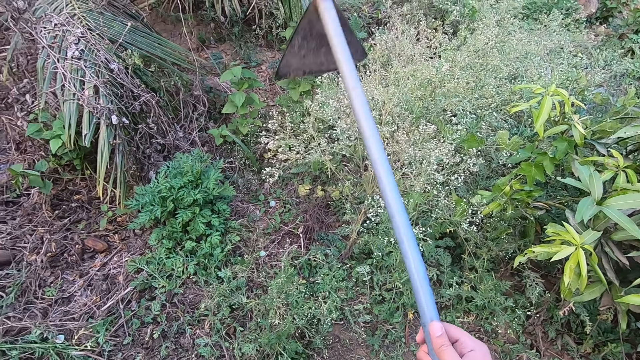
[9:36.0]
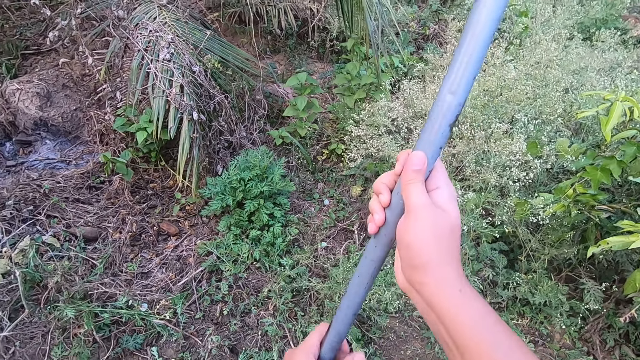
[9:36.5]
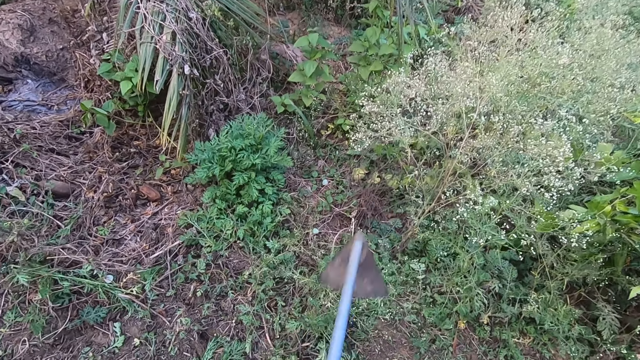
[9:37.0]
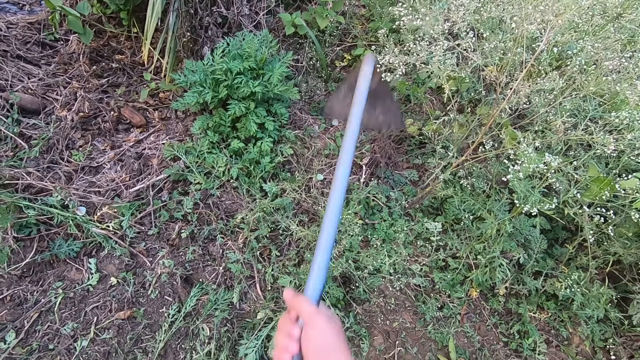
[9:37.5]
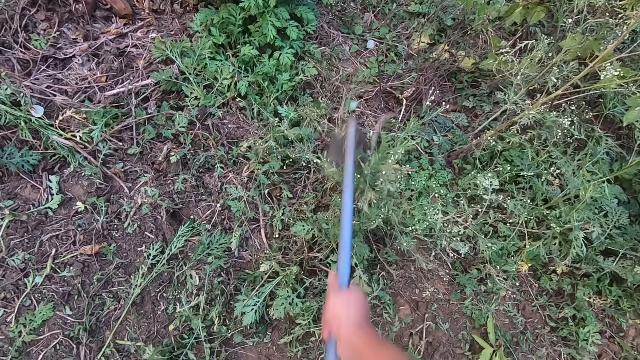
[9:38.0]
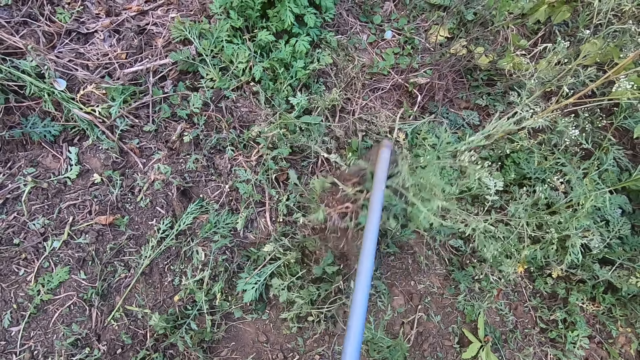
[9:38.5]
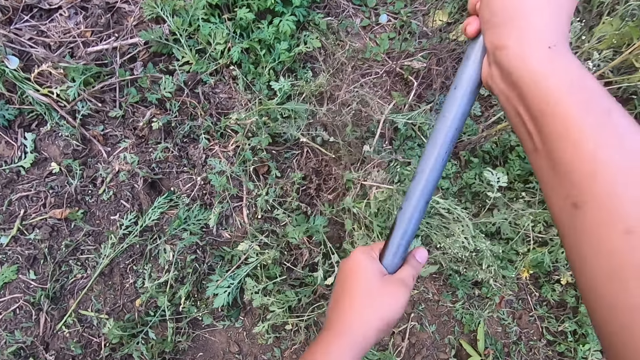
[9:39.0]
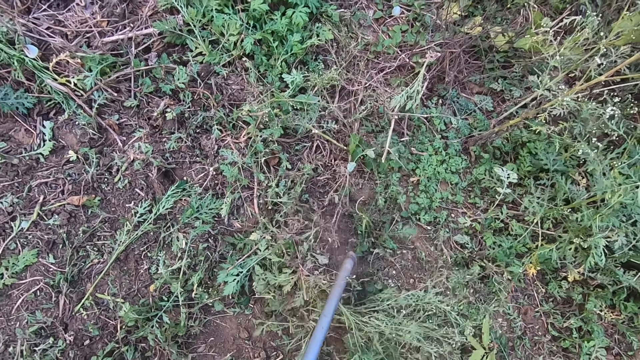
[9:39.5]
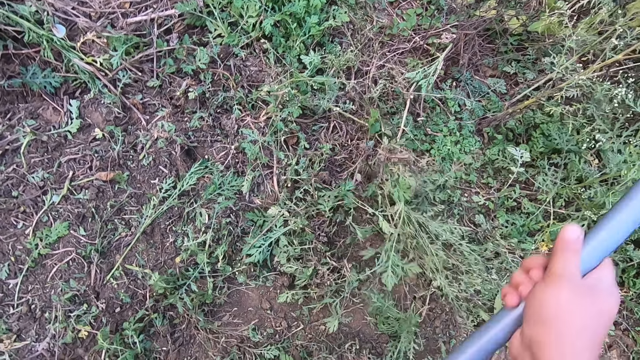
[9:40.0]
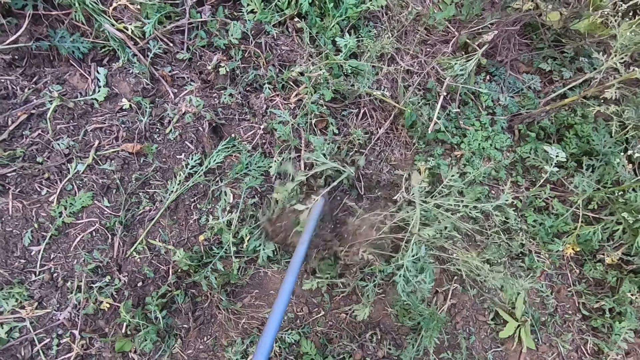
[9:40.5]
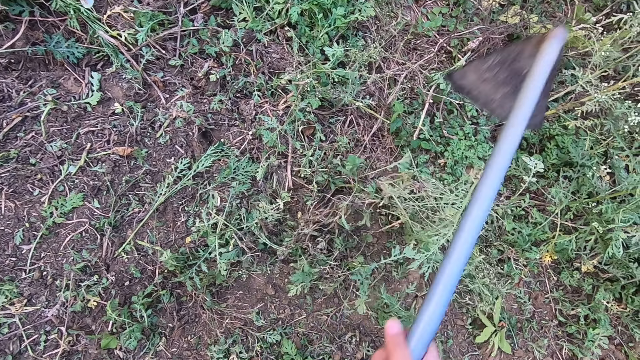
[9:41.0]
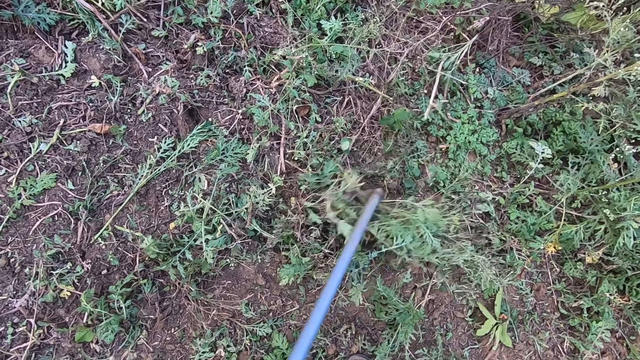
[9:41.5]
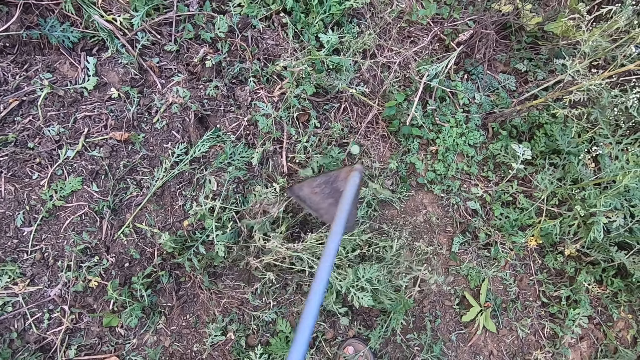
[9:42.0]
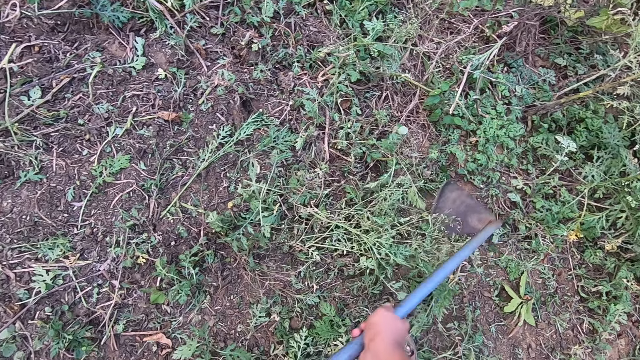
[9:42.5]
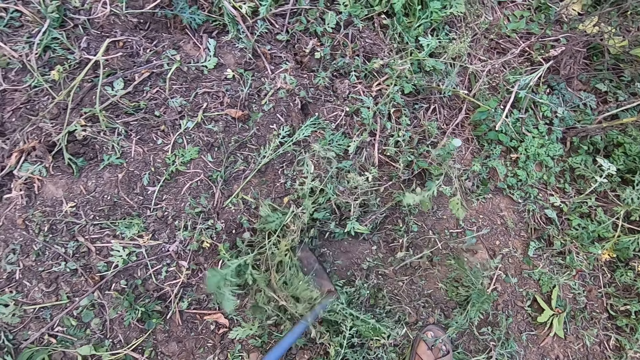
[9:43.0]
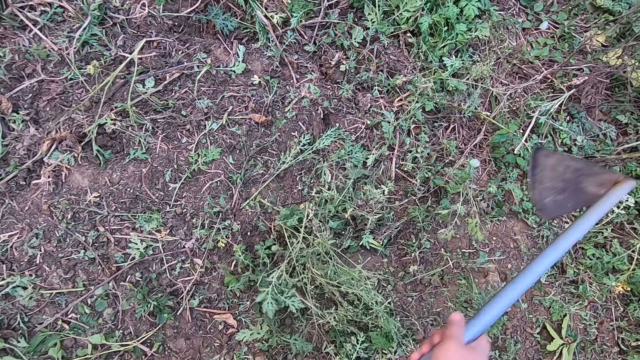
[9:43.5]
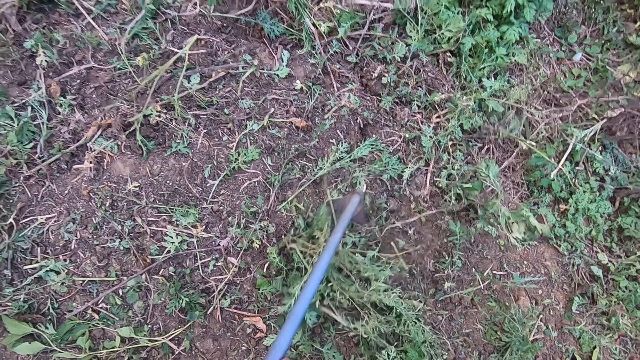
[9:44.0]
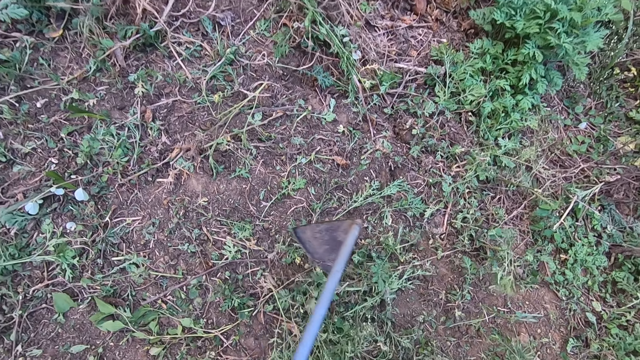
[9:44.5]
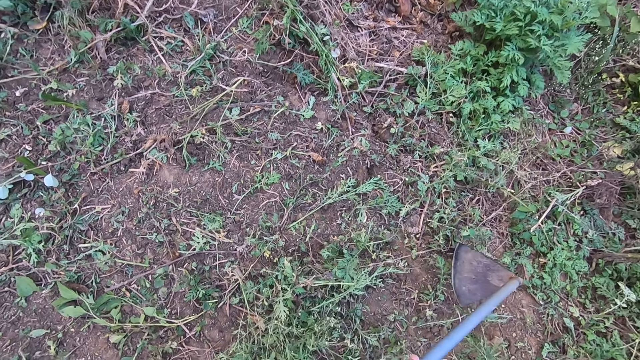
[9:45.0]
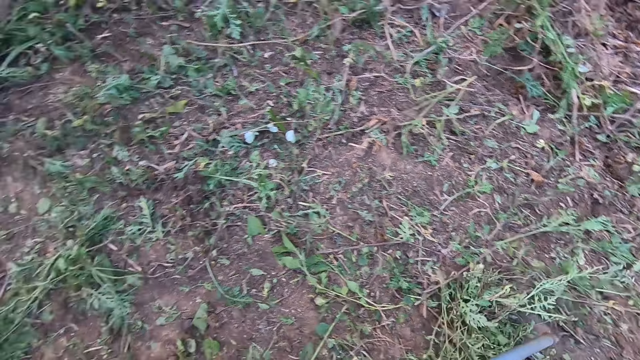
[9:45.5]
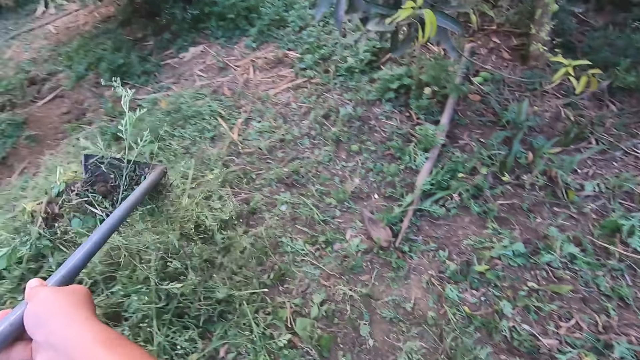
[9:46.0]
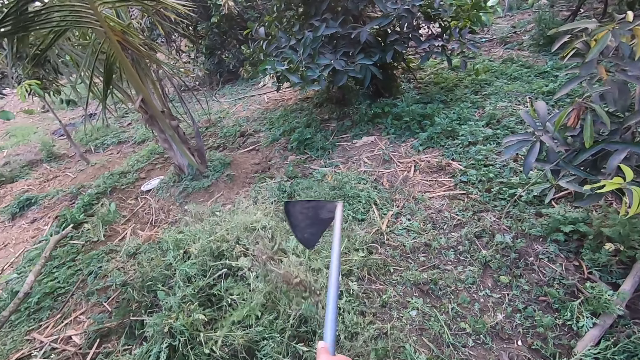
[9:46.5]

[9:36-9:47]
The camera wearer removes the greens with the hoe. They clear the land. They throw the dirt away.

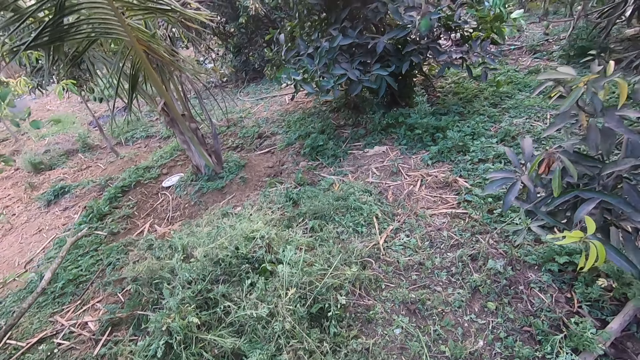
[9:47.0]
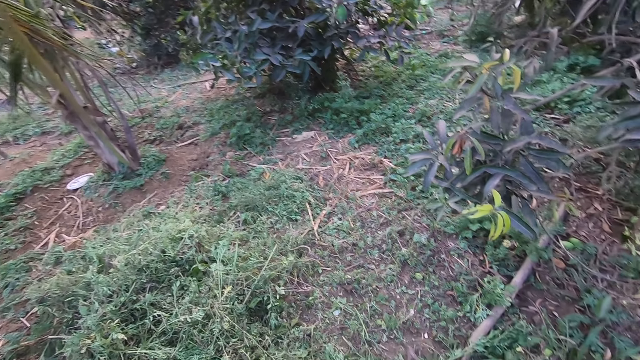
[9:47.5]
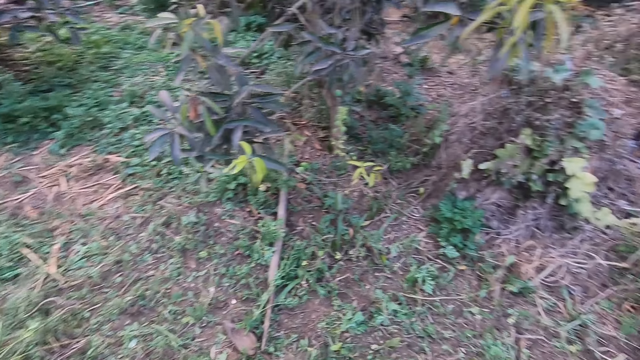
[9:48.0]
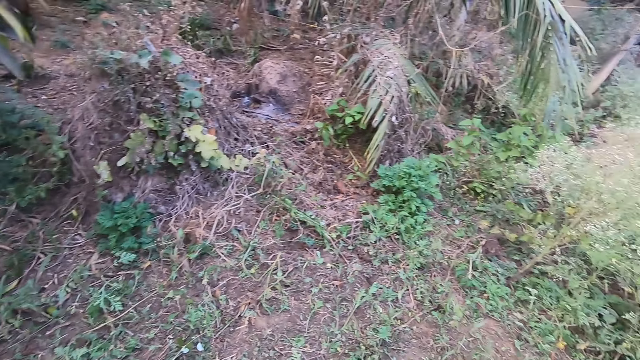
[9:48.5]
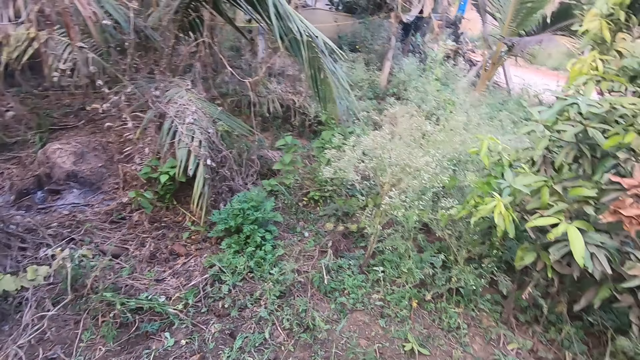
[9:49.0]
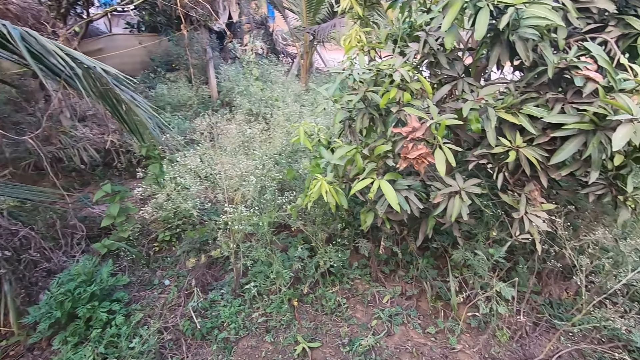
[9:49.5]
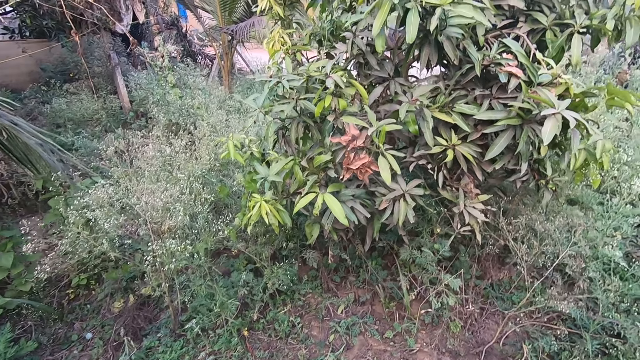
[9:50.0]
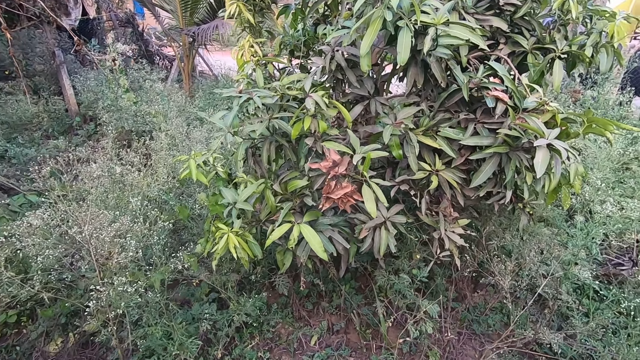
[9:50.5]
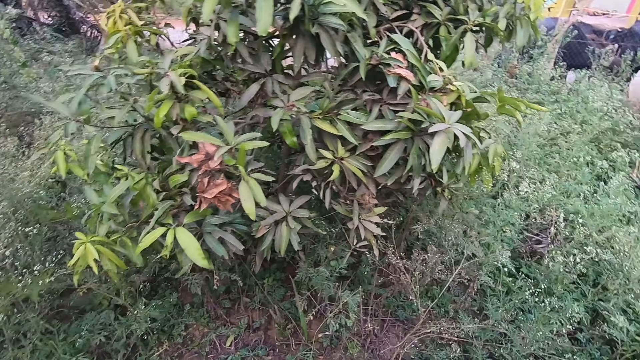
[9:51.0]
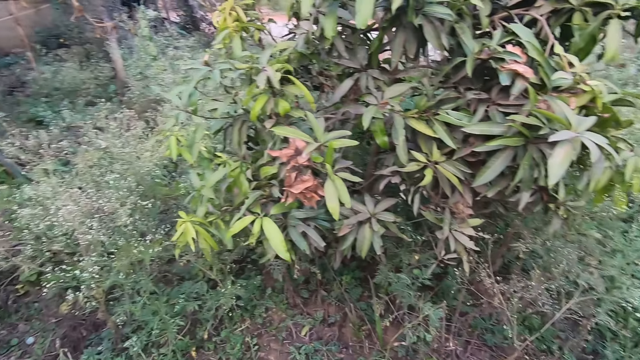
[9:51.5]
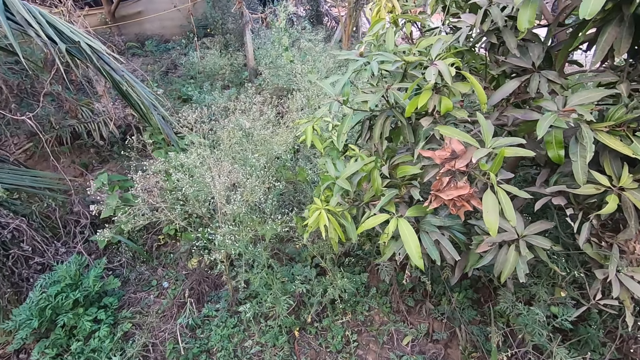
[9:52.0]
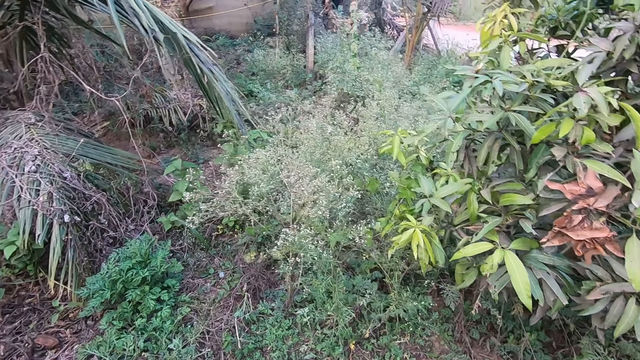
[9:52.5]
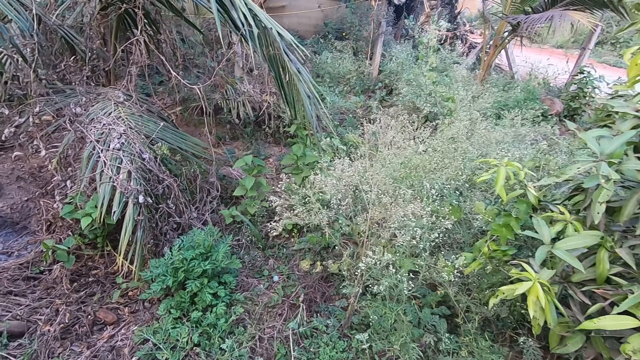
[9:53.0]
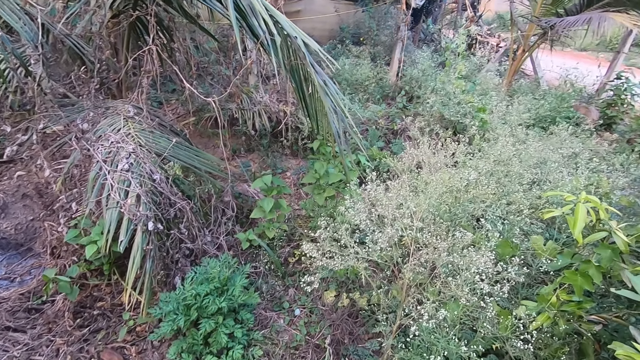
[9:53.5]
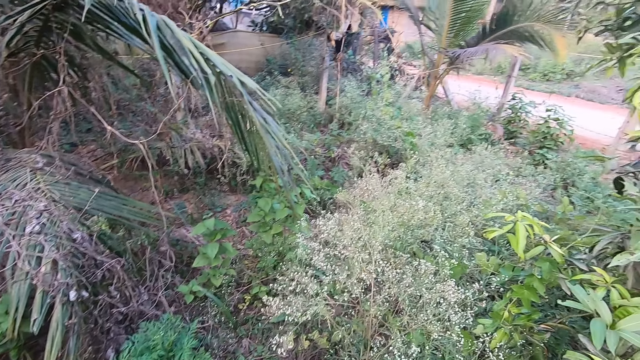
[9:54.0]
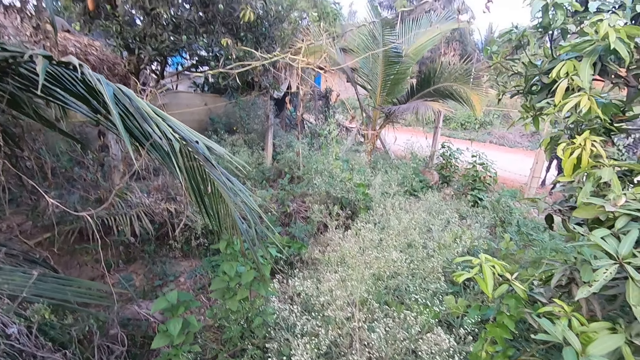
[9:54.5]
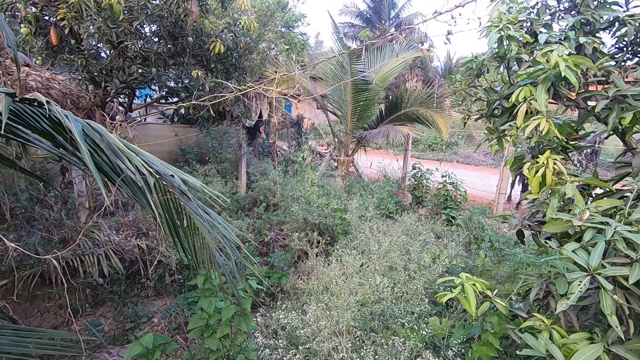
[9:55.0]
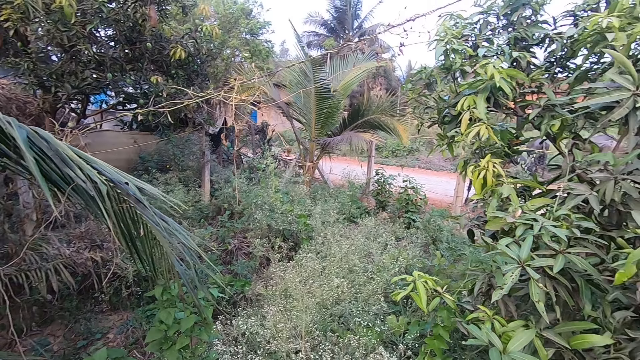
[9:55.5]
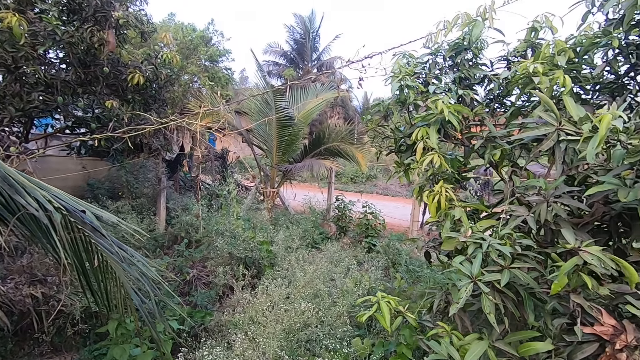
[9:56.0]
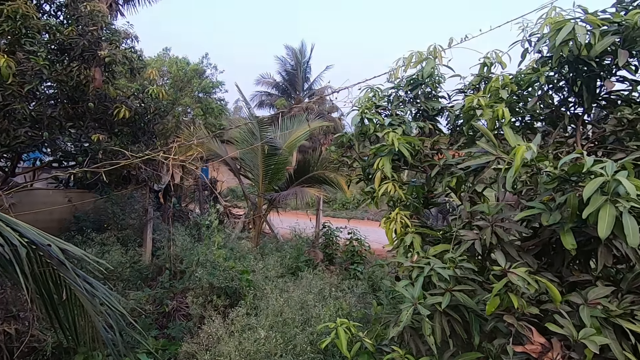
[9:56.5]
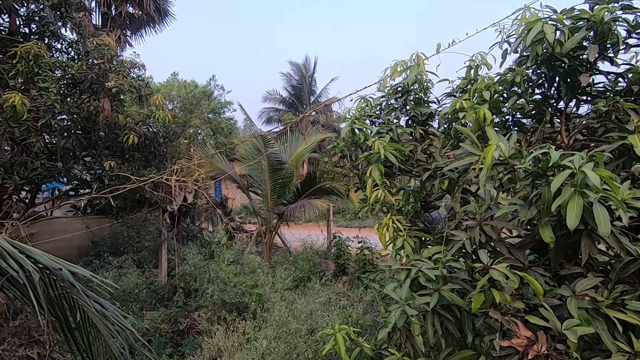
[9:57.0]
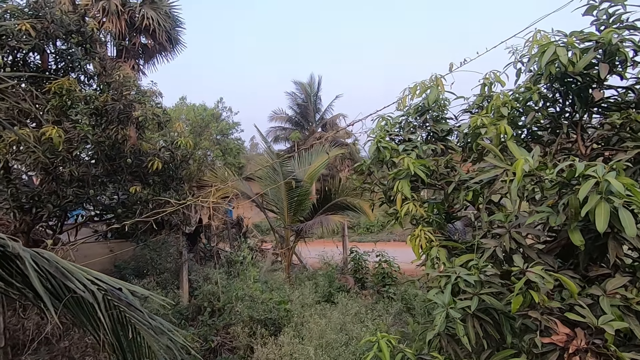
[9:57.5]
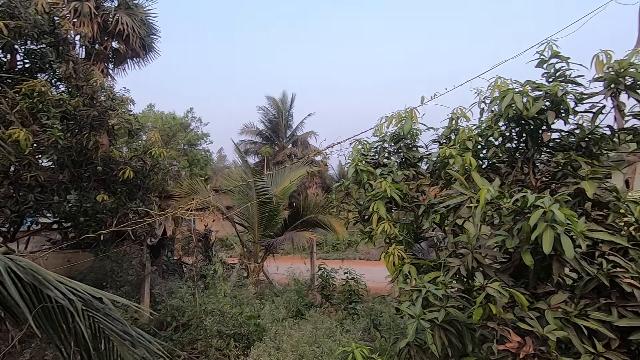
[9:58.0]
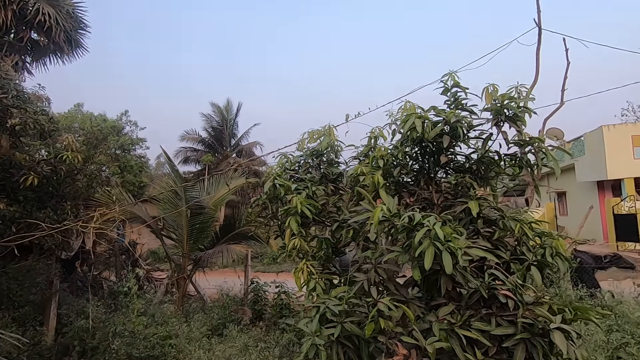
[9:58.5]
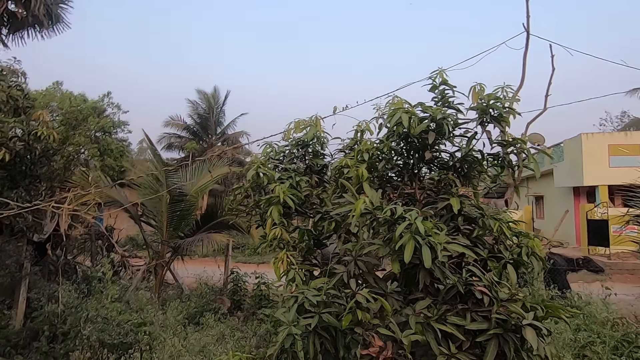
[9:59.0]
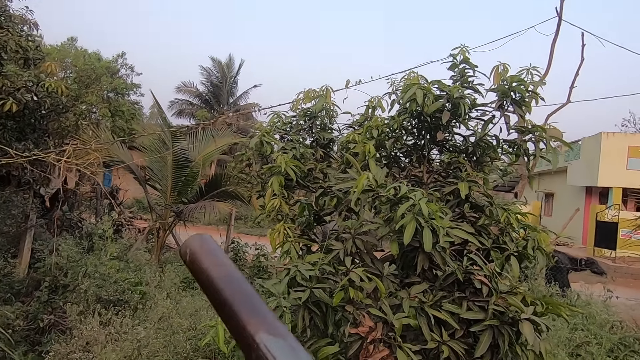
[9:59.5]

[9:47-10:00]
The camera wearer looks around the compound.
